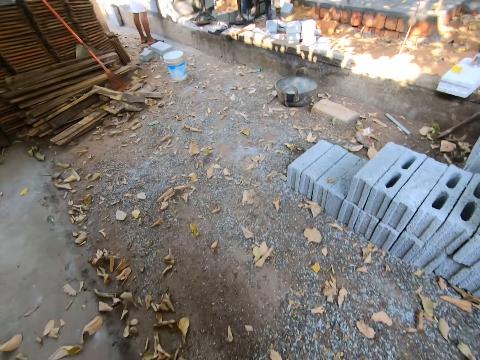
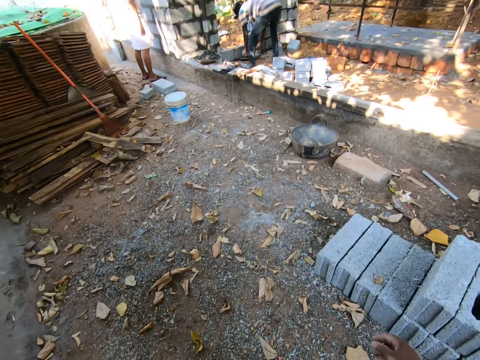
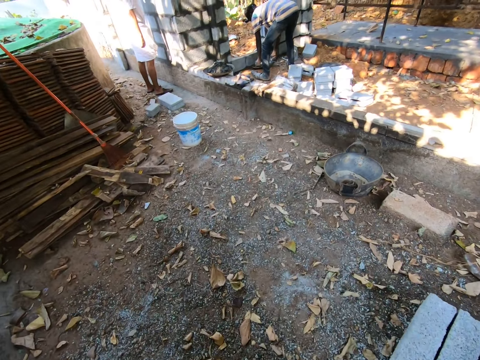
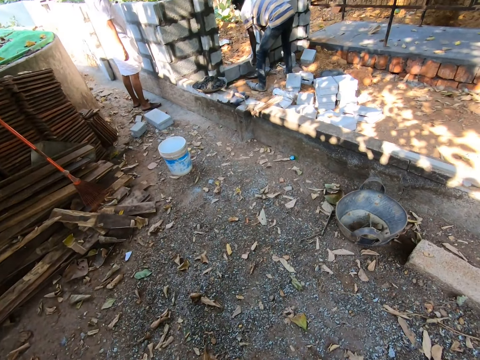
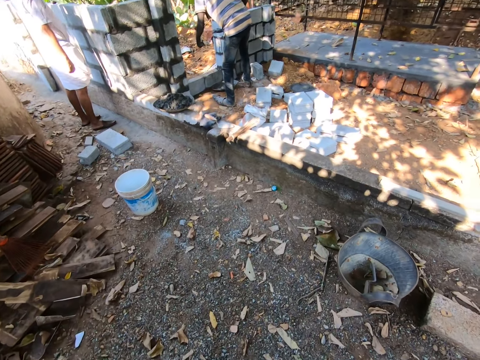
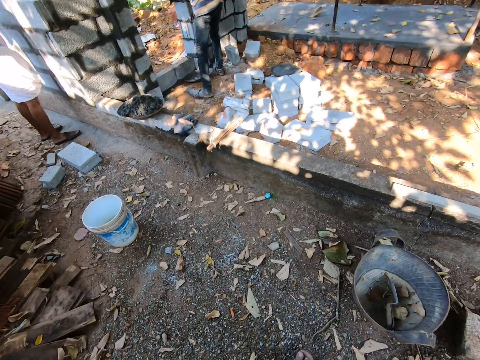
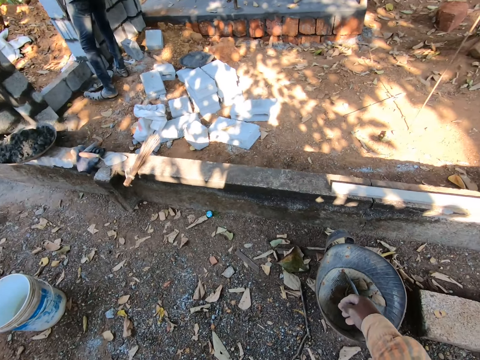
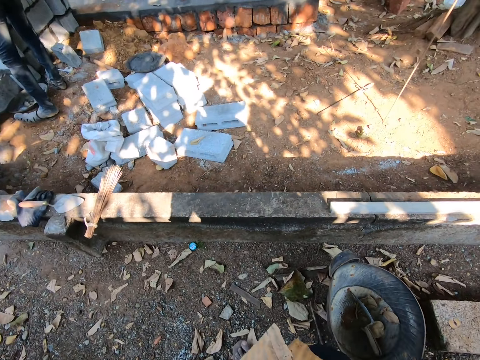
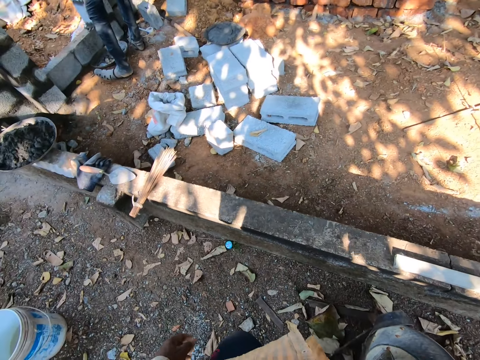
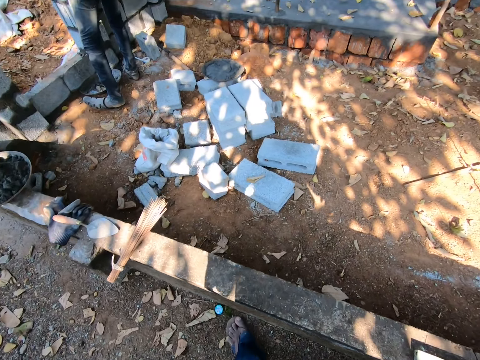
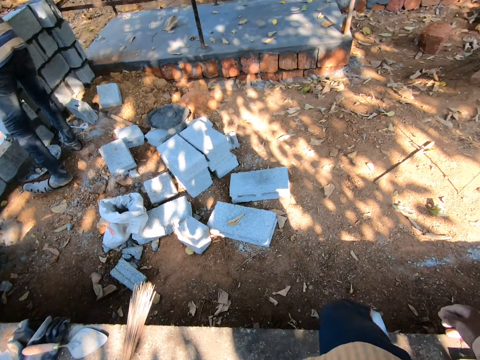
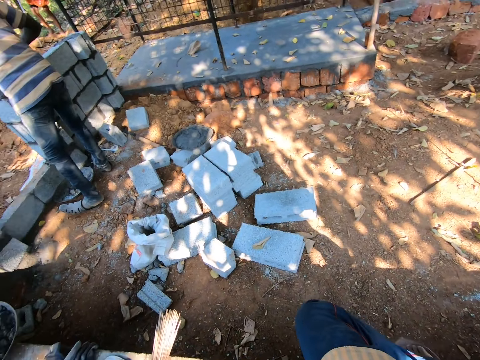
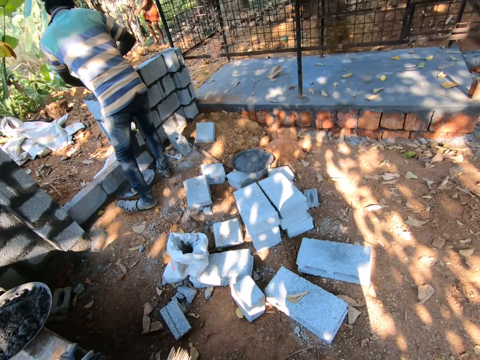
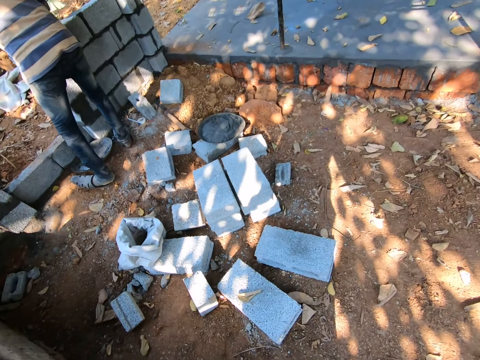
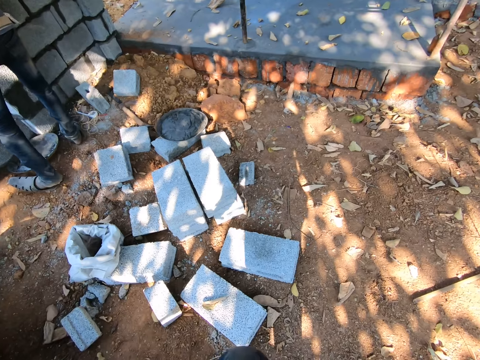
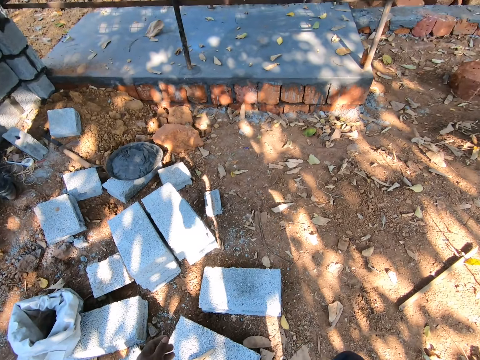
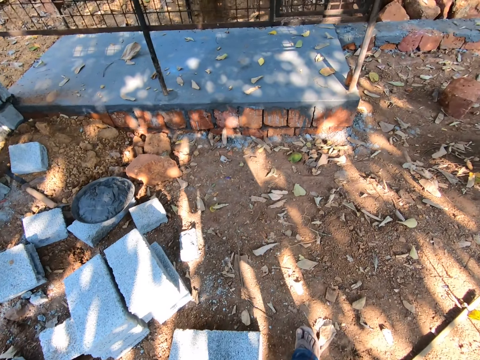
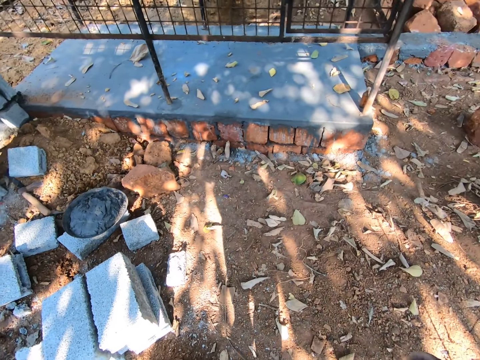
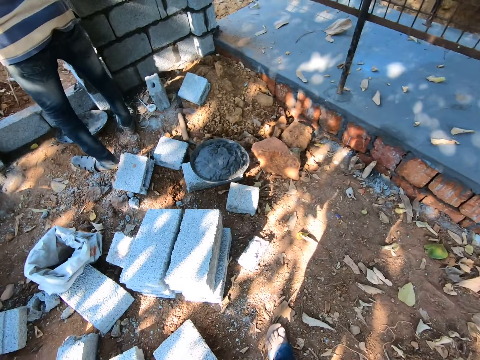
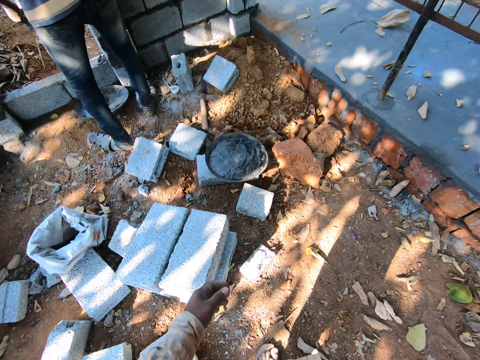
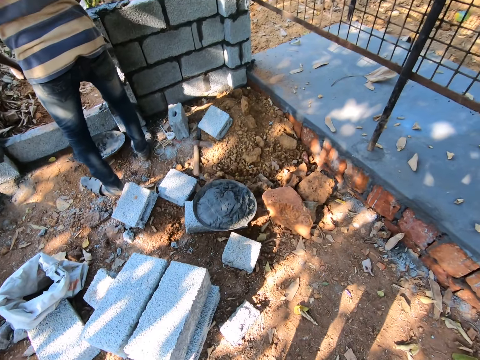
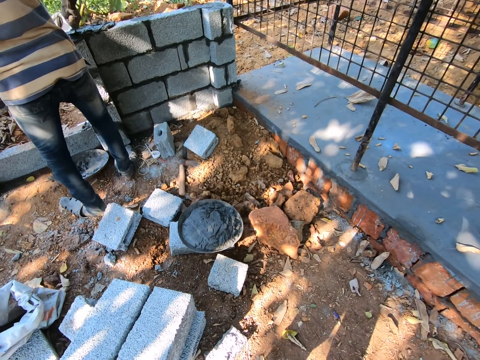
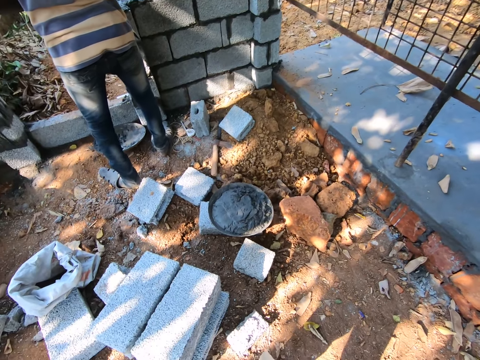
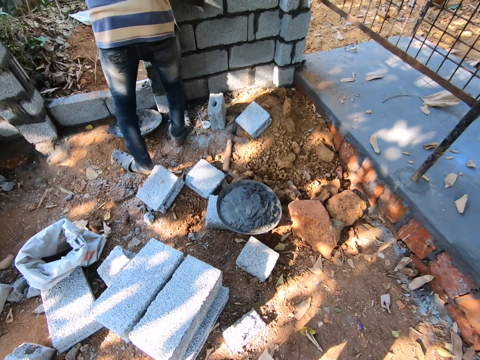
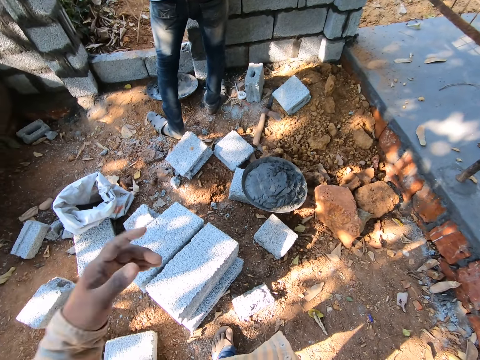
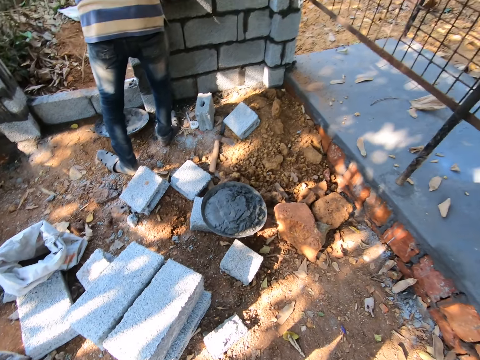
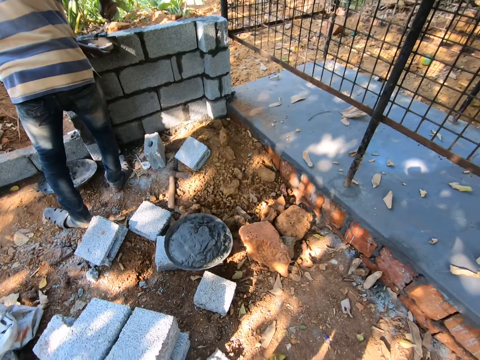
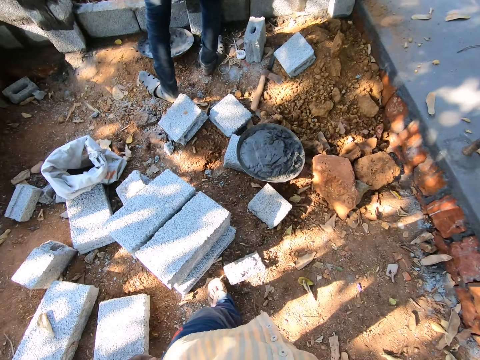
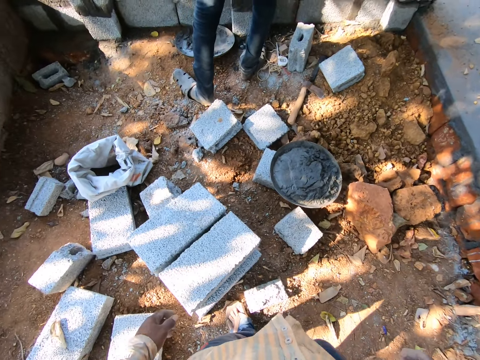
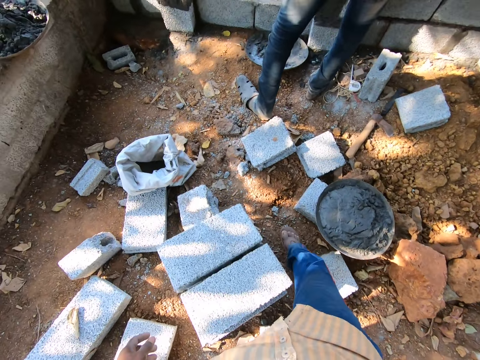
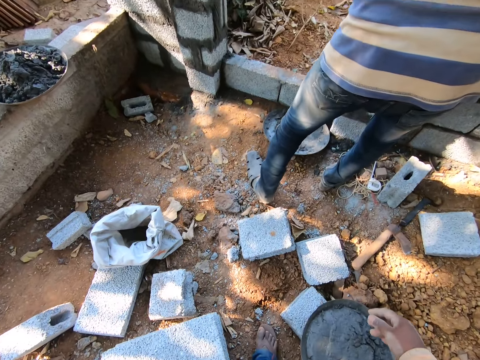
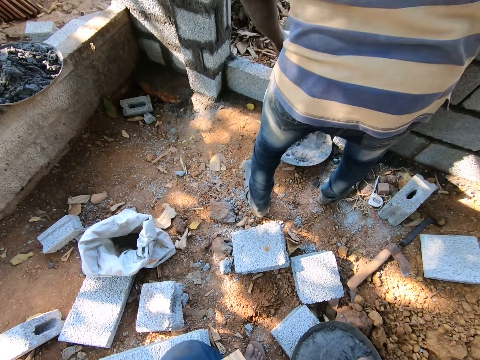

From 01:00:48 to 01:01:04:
The camera wearer touches the face. They look around.

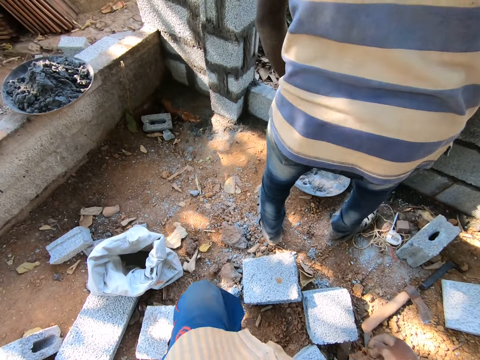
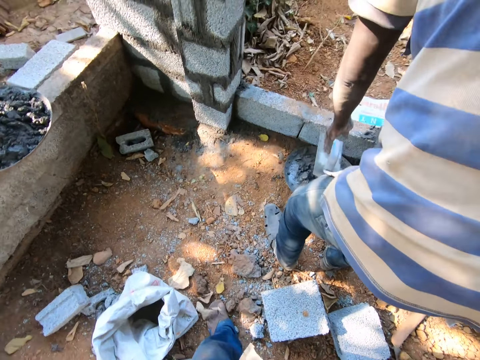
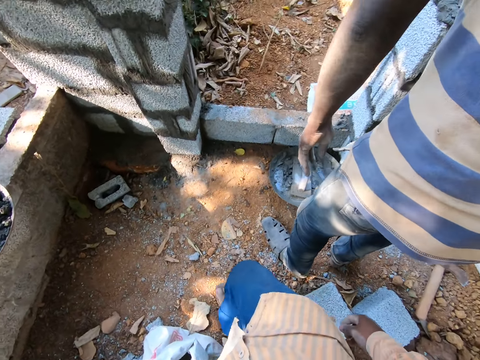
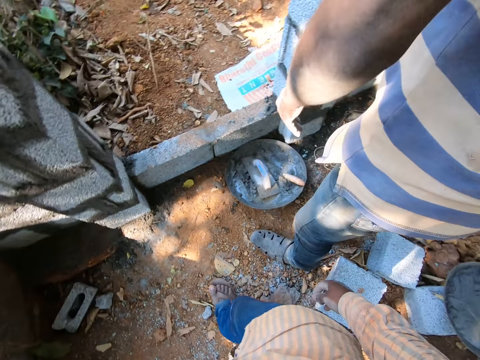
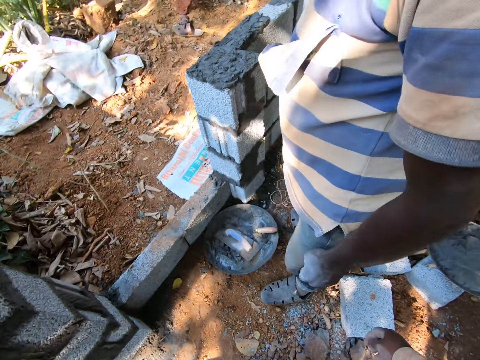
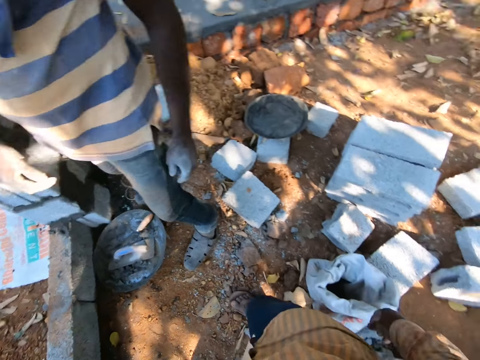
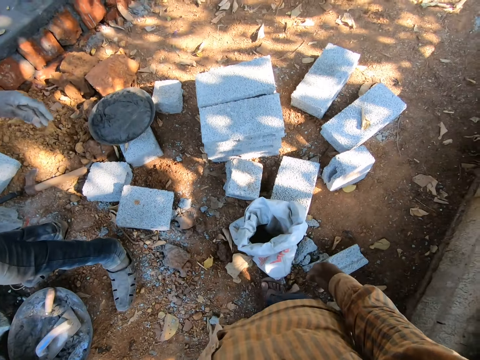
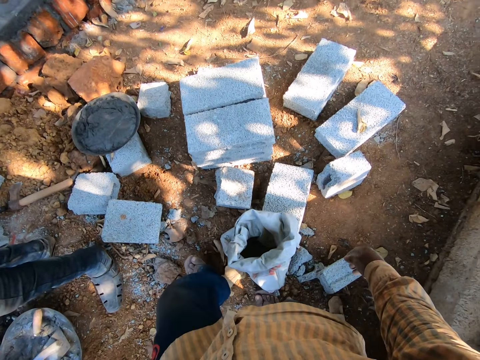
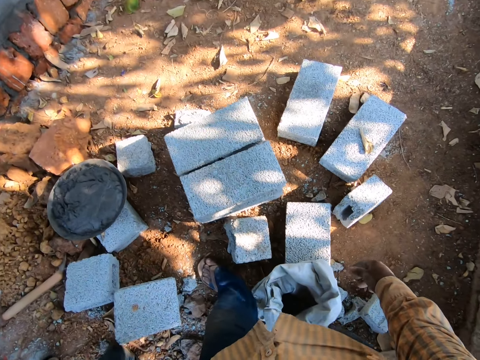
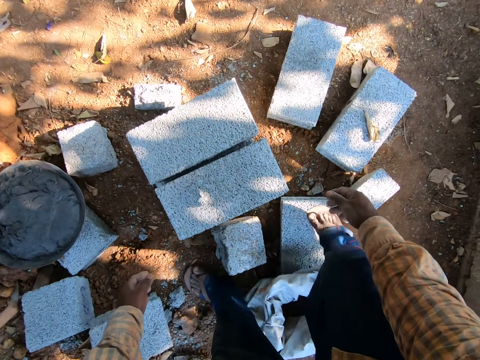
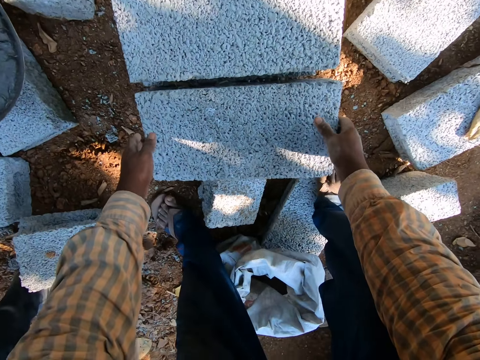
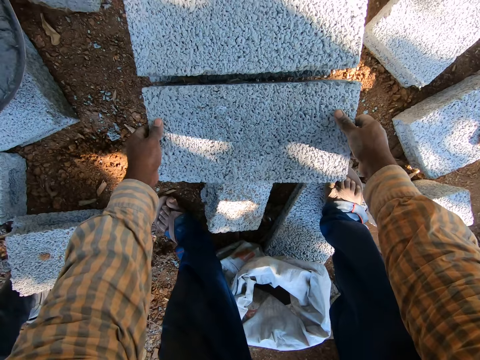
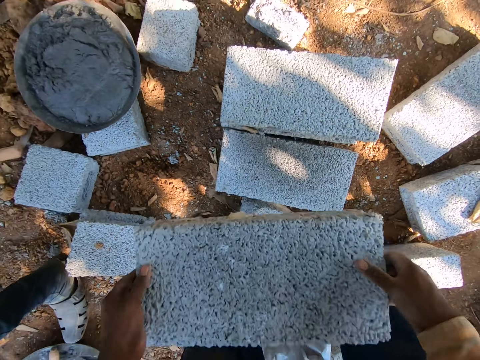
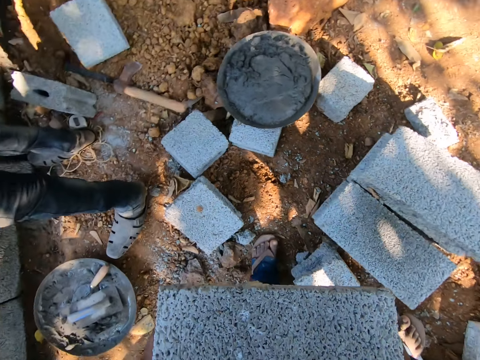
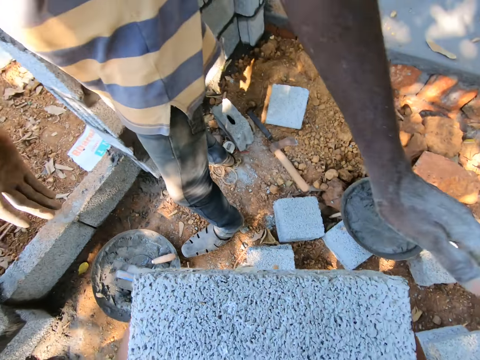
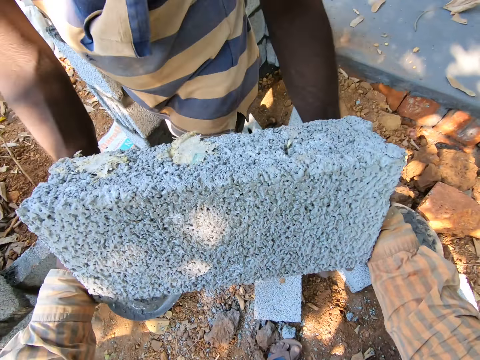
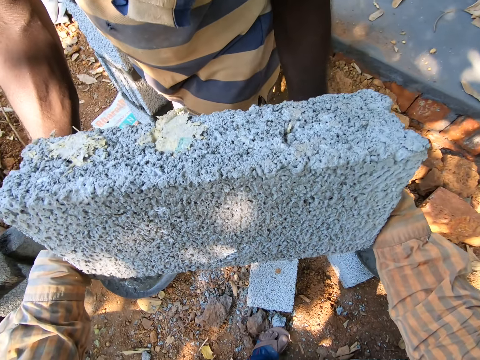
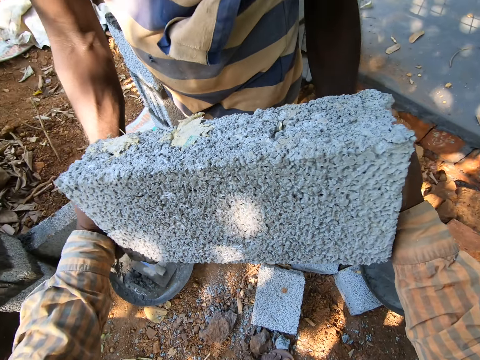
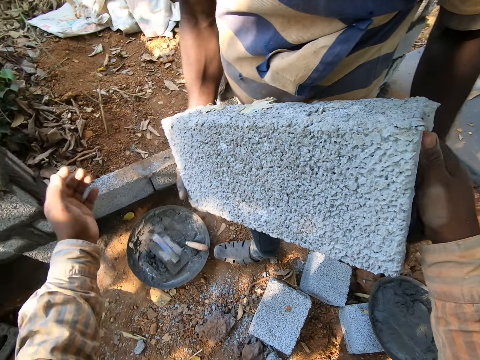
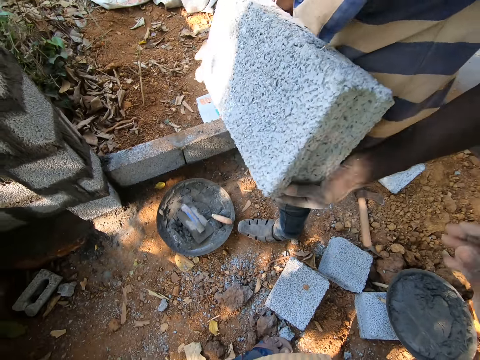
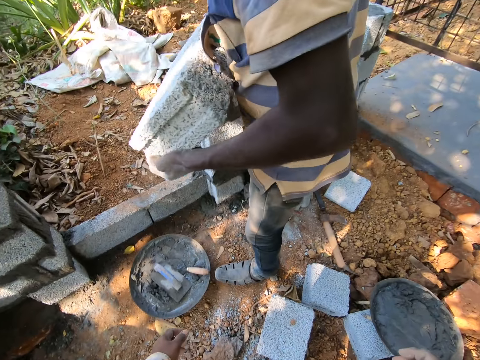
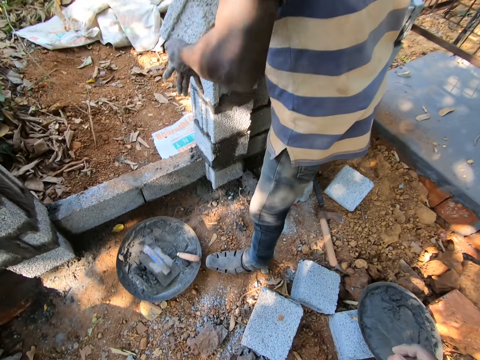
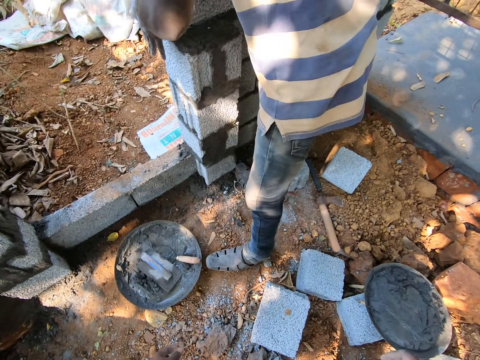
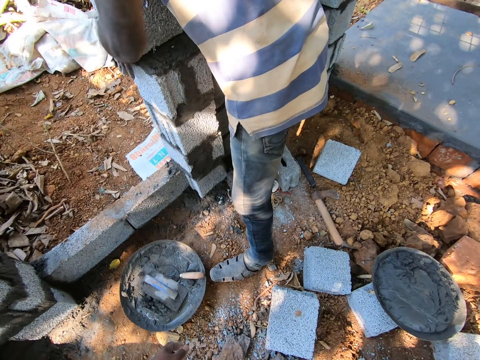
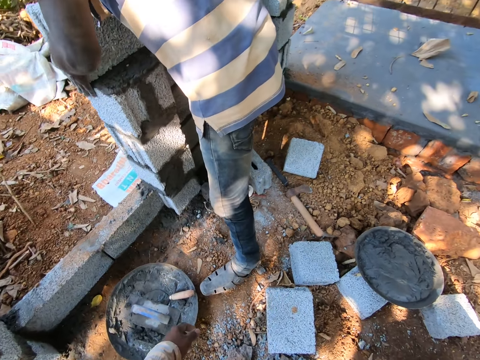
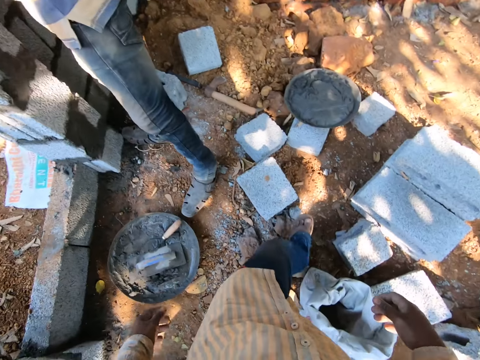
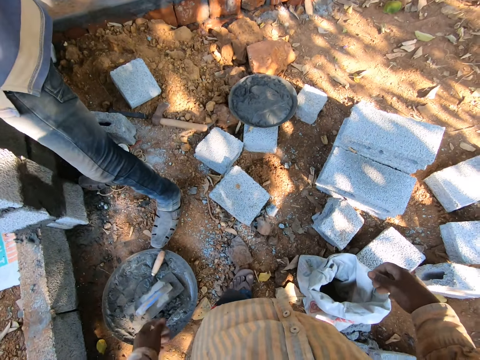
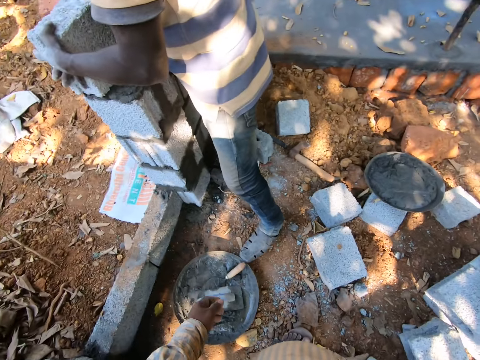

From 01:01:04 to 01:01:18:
The camera wearer interacts with a man in the building site. They carry a concrete block from the ground with both hands. They pass the concrete block in both hands to the man. The man puts the concrete block on some blocks with both hands.
